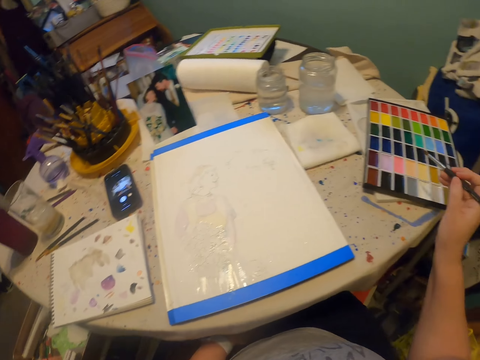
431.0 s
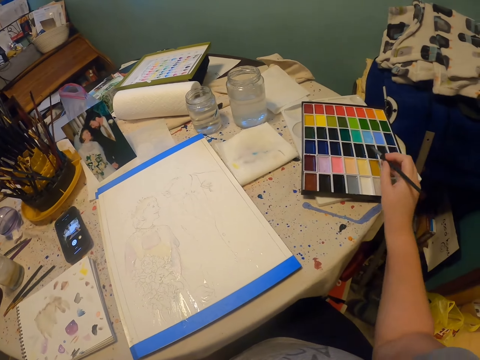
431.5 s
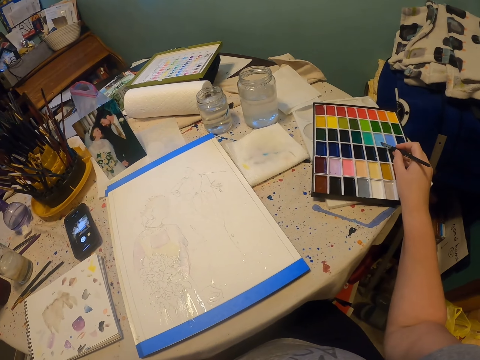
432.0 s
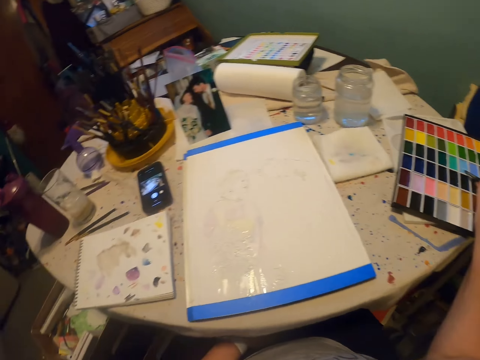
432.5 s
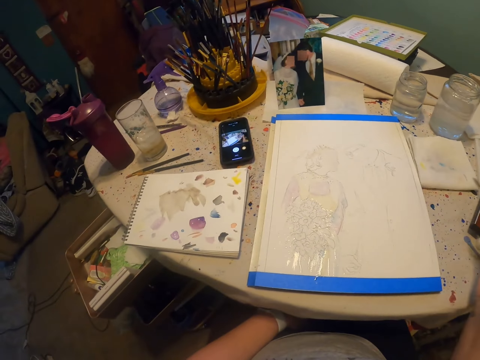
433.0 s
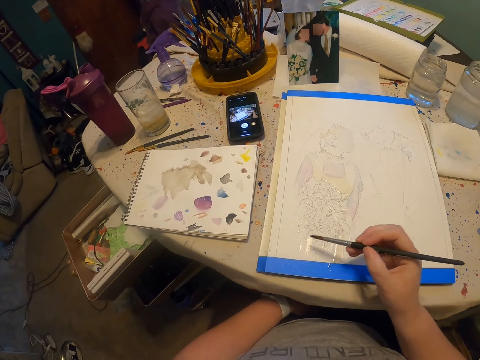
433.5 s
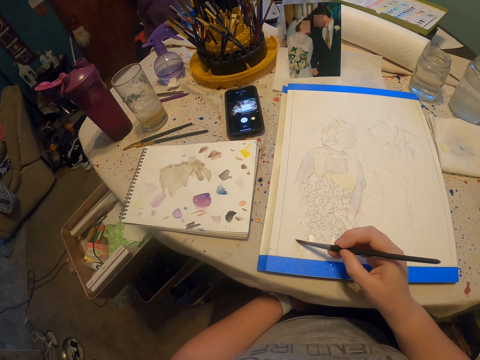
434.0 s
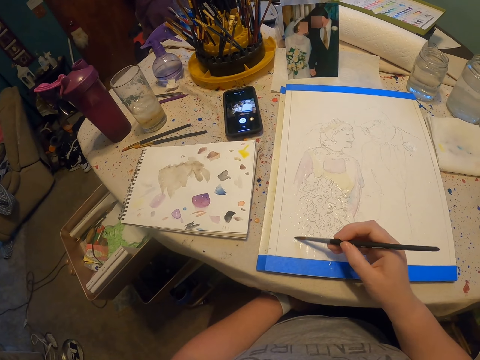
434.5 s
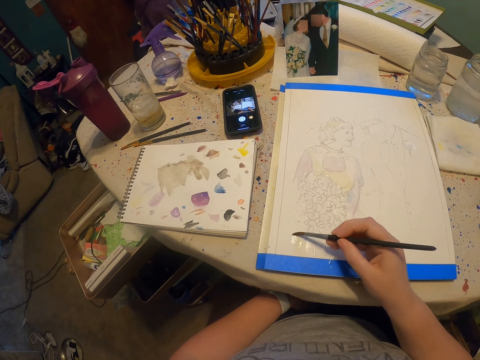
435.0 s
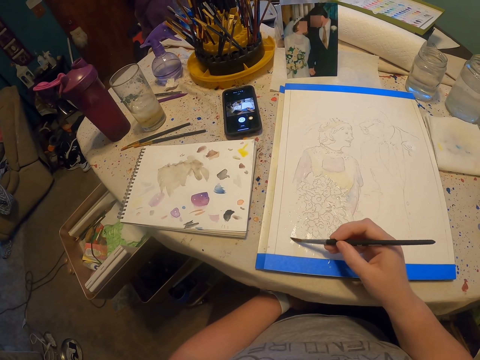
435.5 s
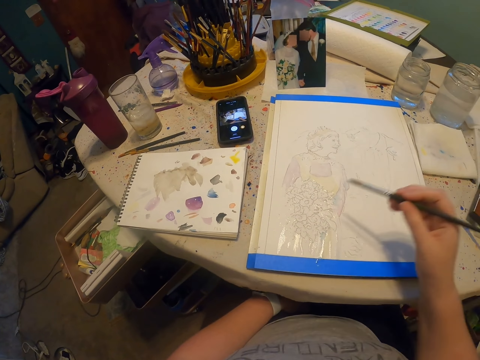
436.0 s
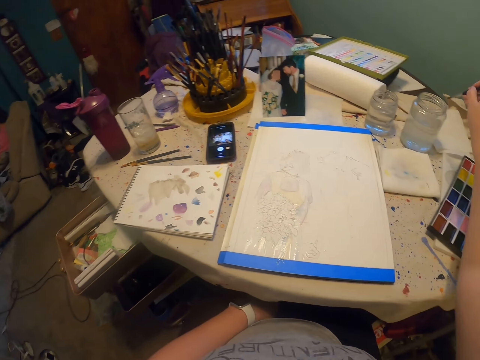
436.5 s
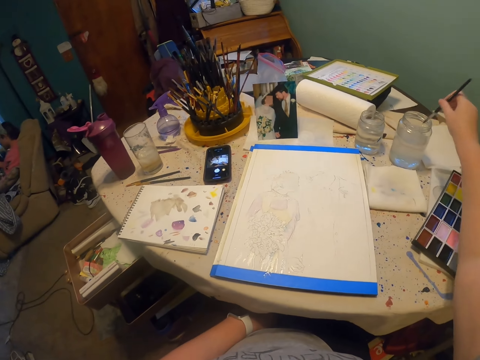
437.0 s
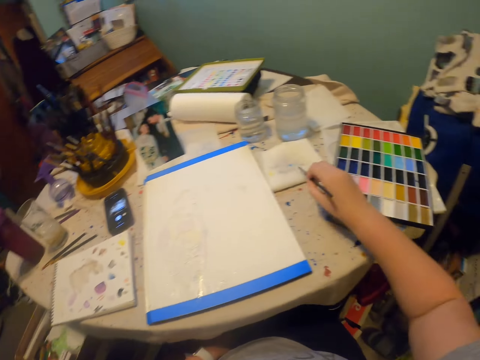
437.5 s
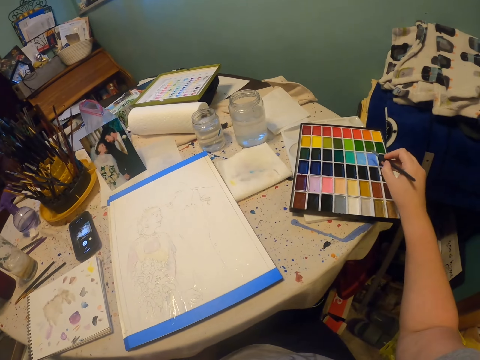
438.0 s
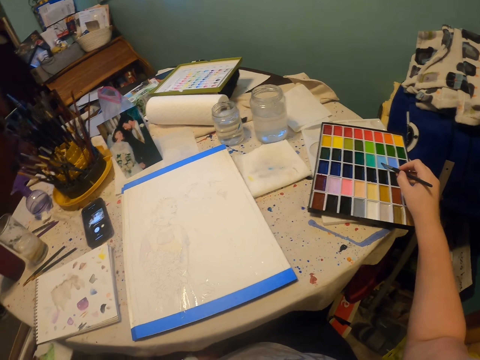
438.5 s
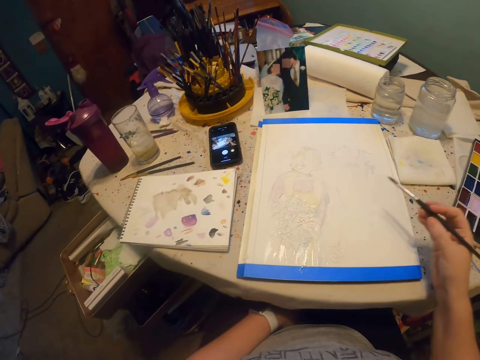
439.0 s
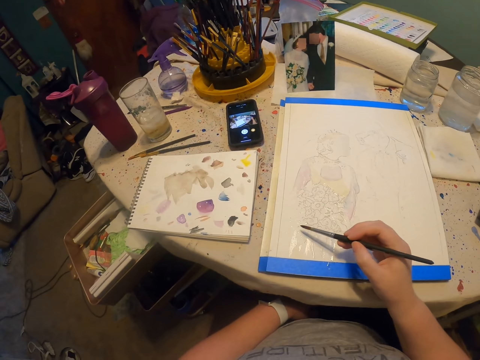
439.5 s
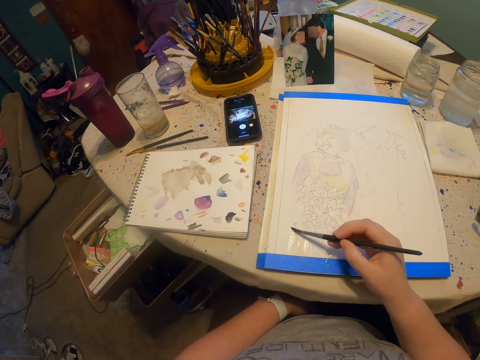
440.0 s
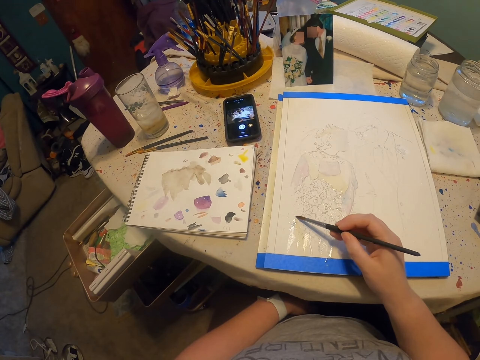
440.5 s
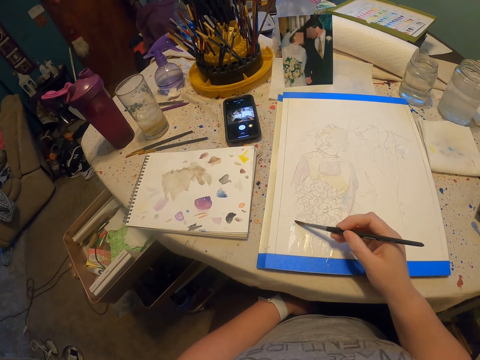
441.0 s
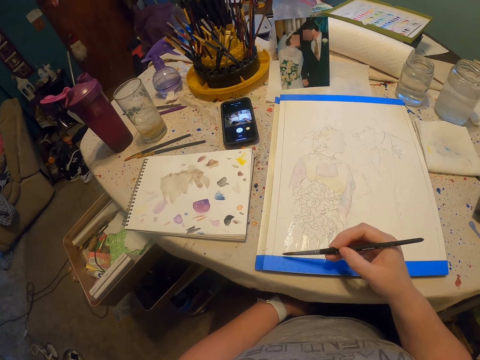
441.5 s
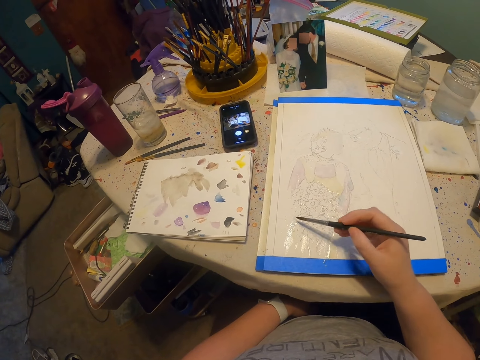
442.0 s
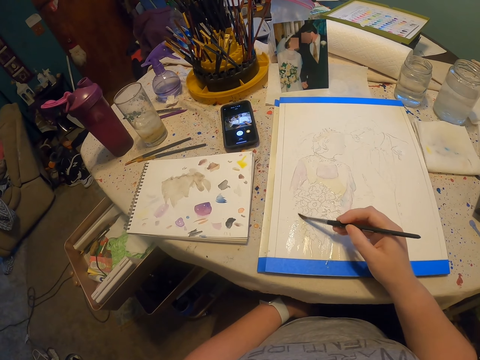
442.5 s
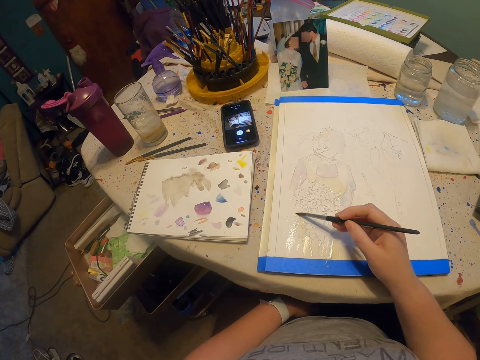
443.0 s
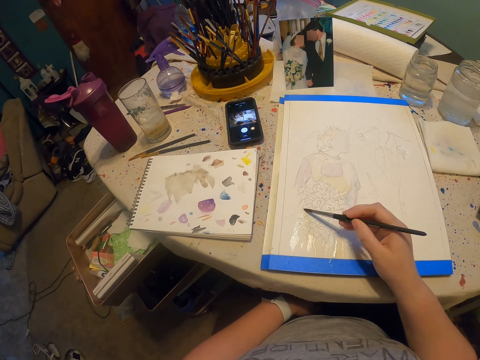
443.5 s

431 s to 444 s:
The camera wearer dips the paint brush on the paint kit. They paint on the paint paper. They dip the paint brush on the colorless solution and remove excess solution on the paint brush. They dip the paint brush on the paint kit. They paint on the paint paper.

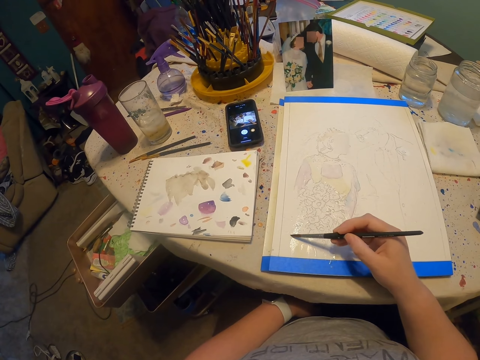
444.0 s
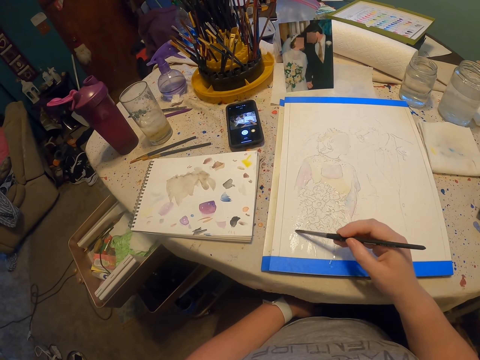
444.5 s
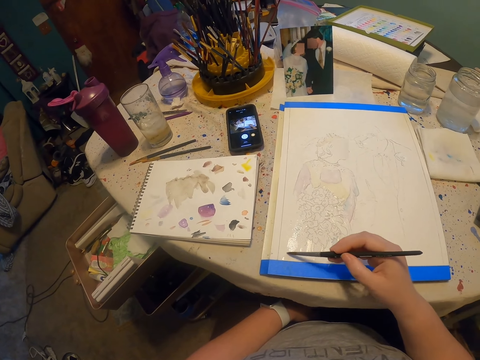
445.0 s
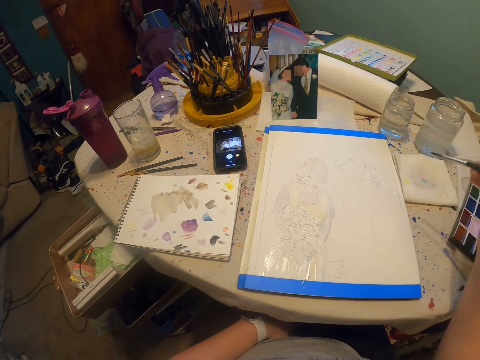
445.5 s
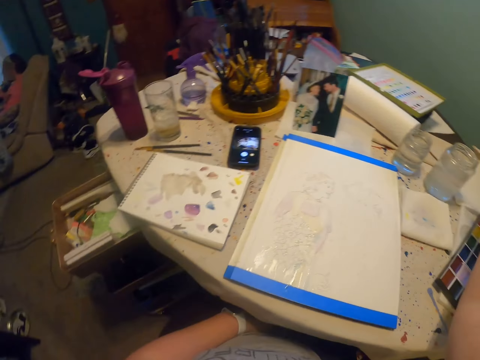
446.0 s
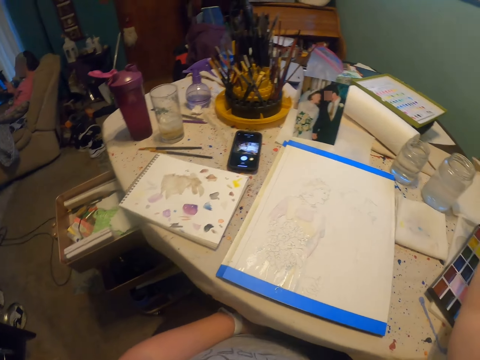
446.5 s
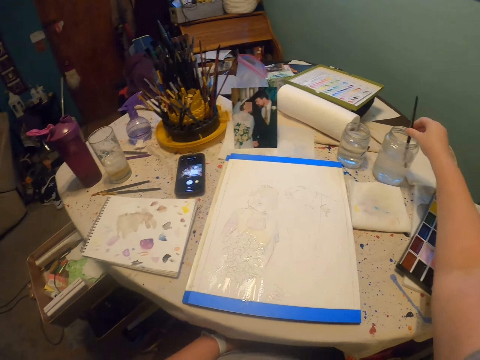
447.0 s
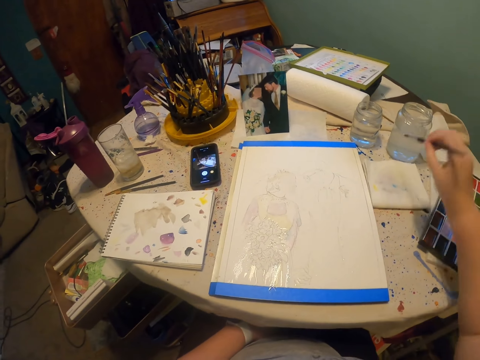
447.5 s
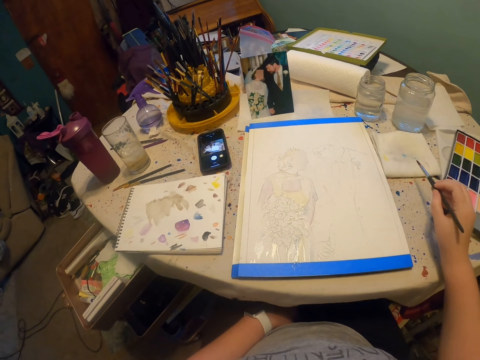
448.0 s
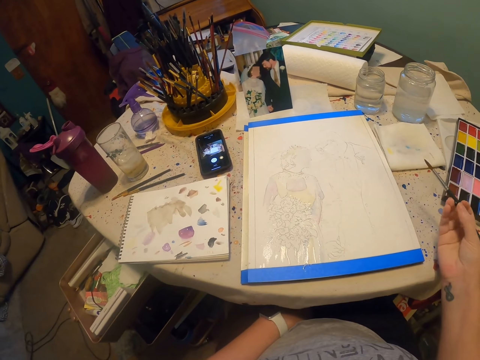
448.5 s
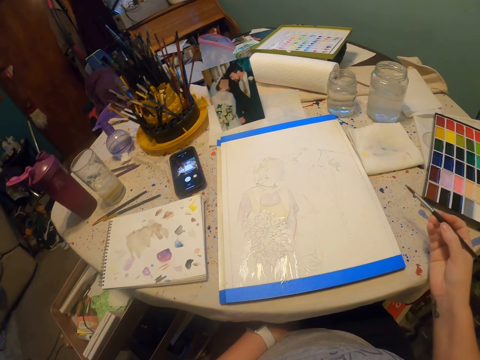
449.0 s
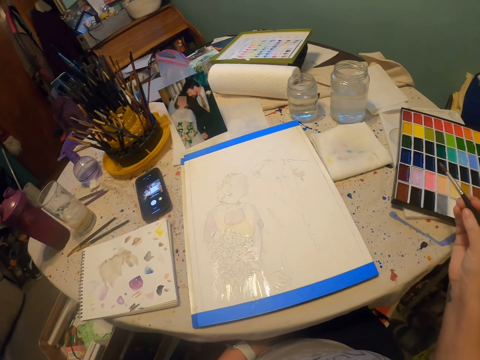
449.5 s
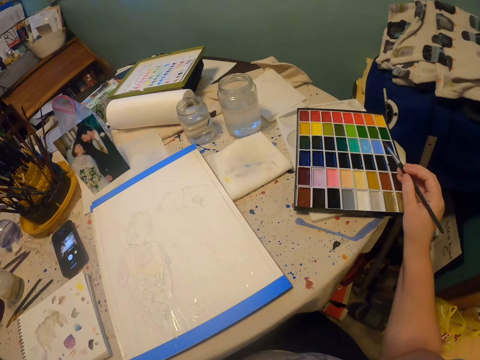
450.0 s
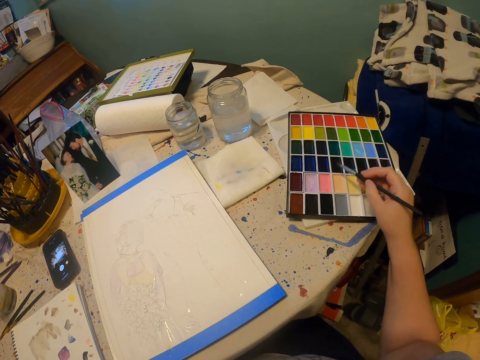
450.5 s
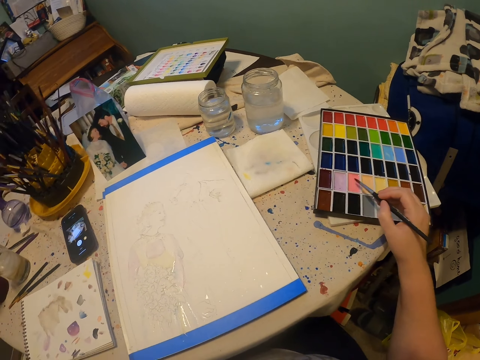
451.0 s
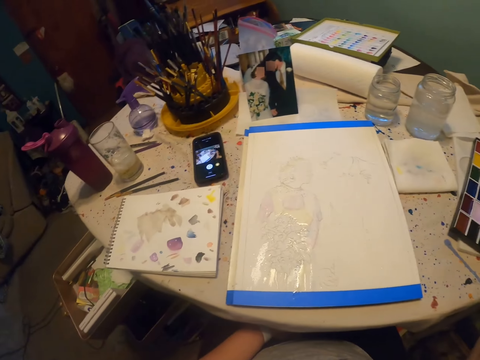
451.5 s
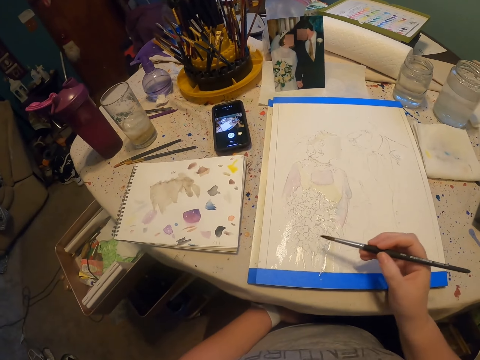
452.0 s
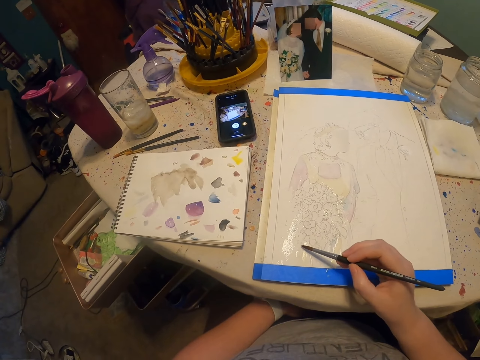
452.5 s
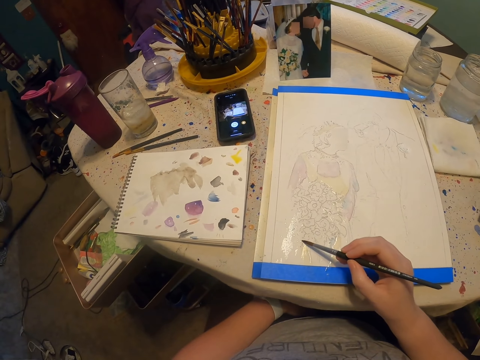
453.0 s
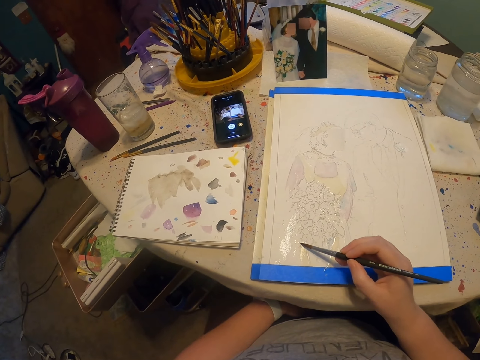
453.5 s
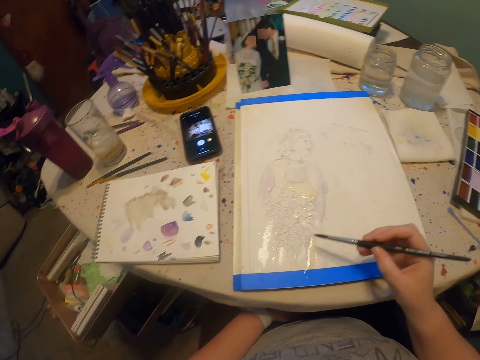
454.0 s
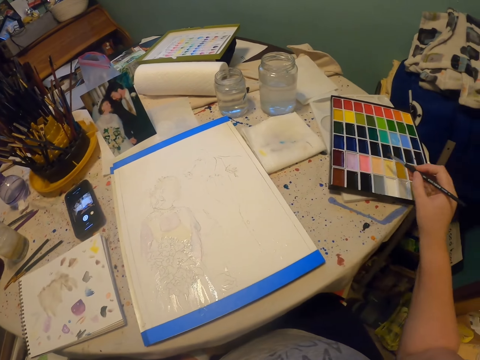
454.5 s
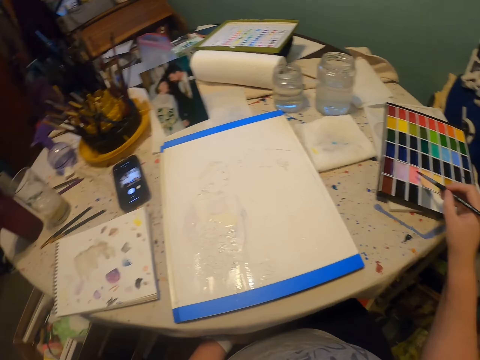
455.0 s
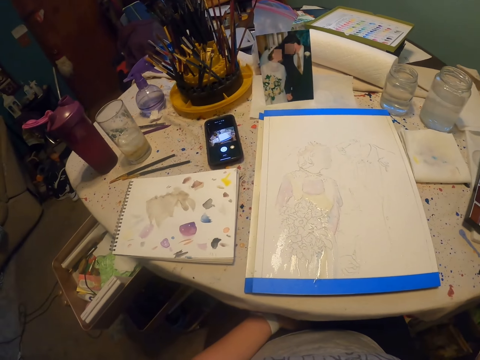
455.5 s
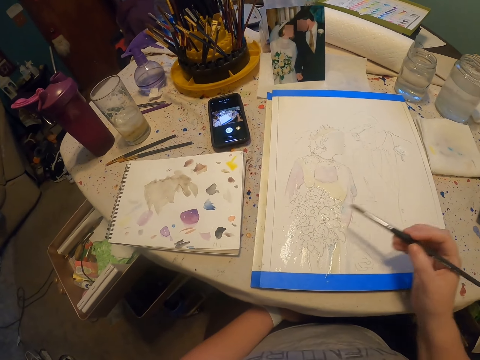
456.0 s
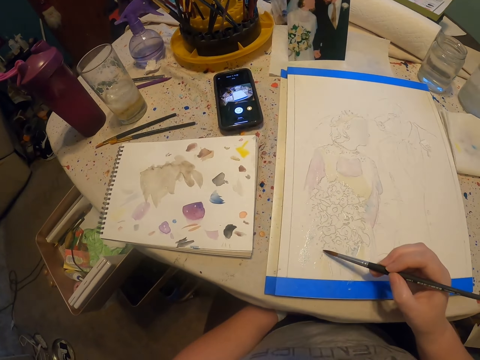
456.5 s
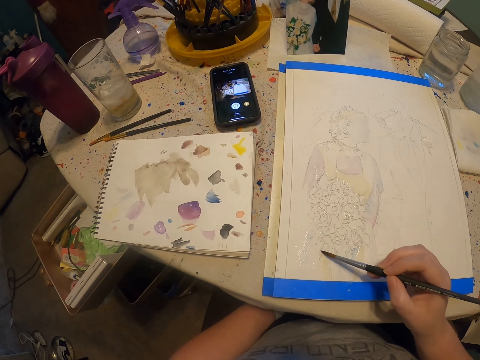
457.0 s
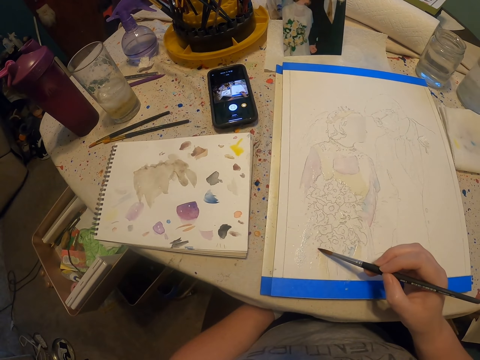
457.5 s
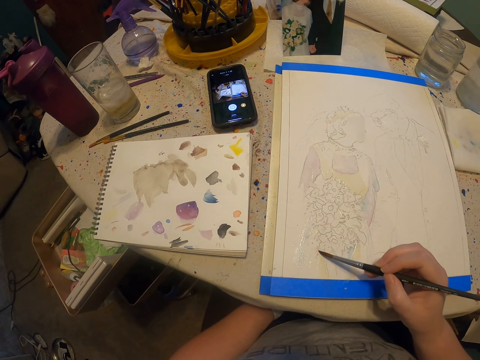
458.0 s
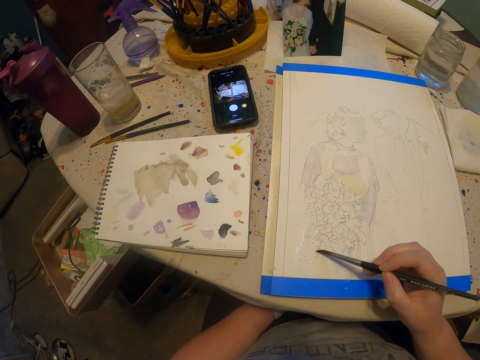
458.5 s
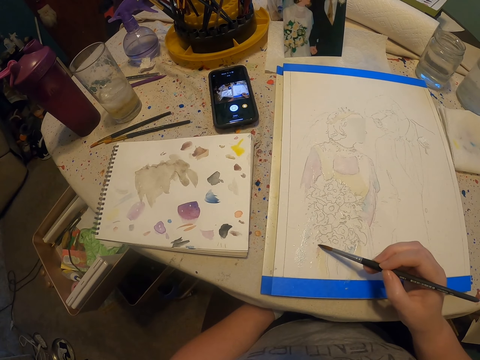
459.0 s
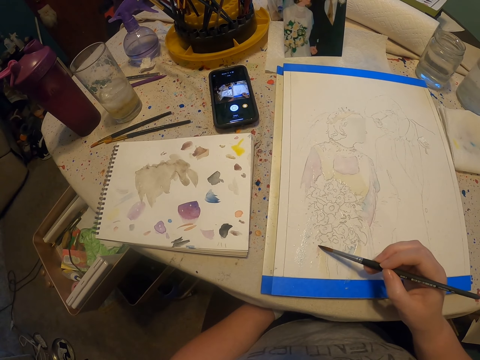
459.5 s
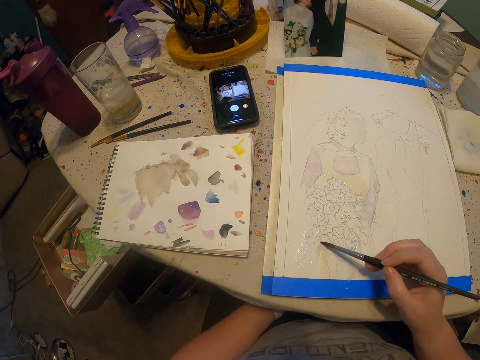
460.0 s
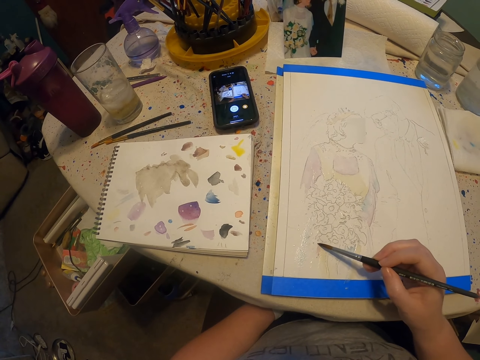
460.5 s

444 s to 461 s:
The camera wearer dips the paint brush on the colorless solution. They remove excess solution on the paint brush. They move hands. They dip the paint brush on the paint kit. They paint on the paint paper. They dip the paint brush on the paint kit. They paint on the paint paper.
